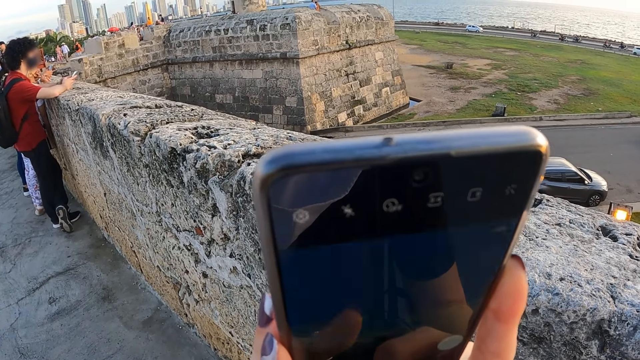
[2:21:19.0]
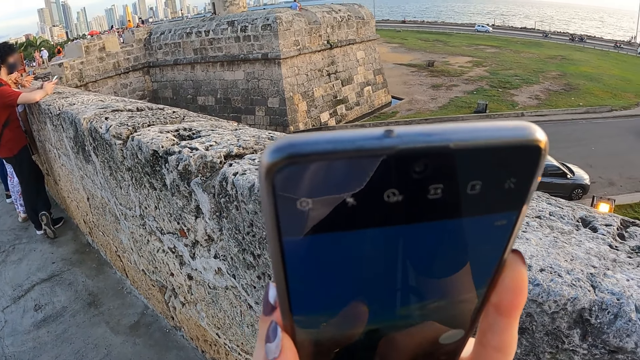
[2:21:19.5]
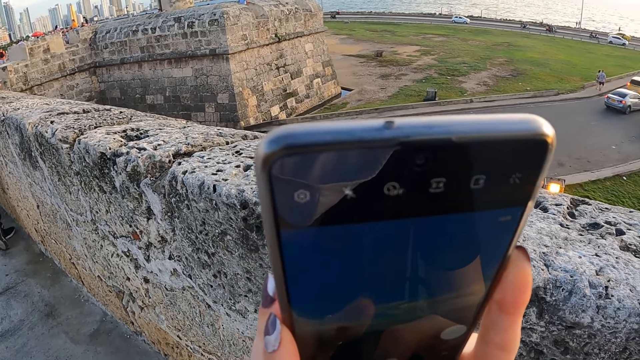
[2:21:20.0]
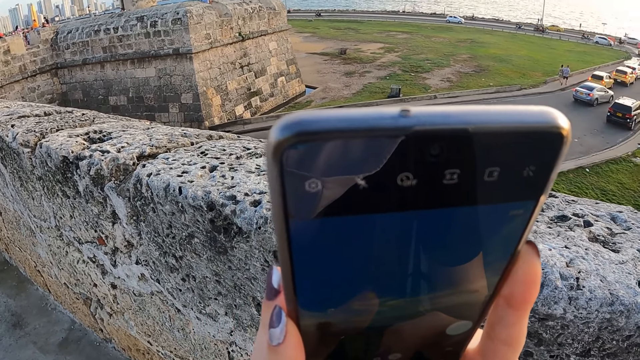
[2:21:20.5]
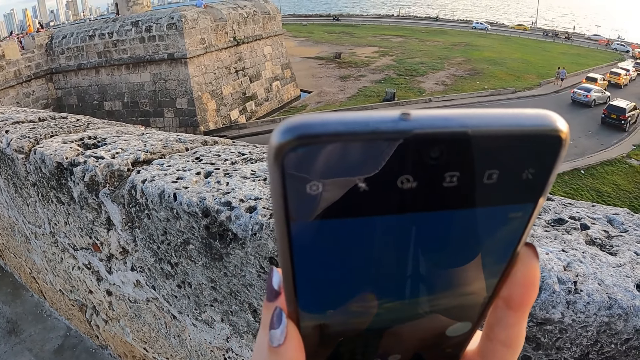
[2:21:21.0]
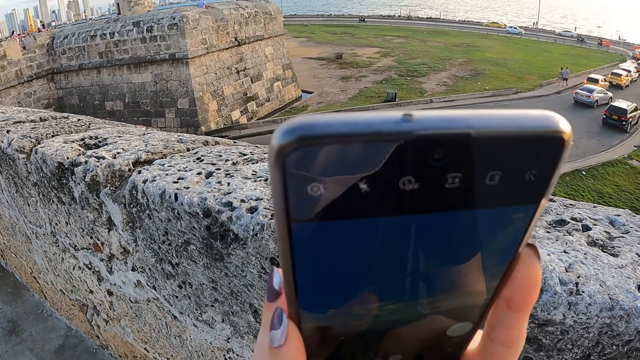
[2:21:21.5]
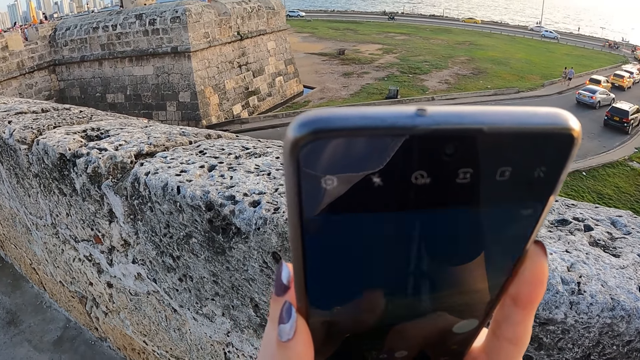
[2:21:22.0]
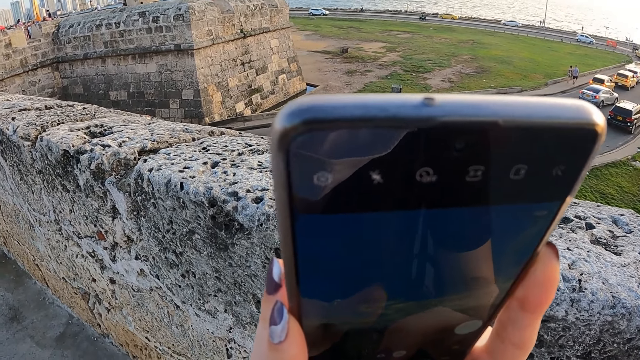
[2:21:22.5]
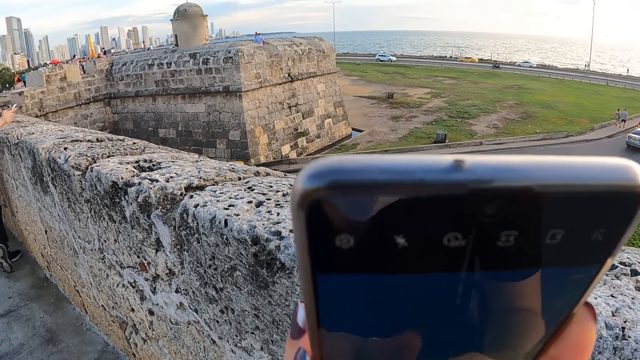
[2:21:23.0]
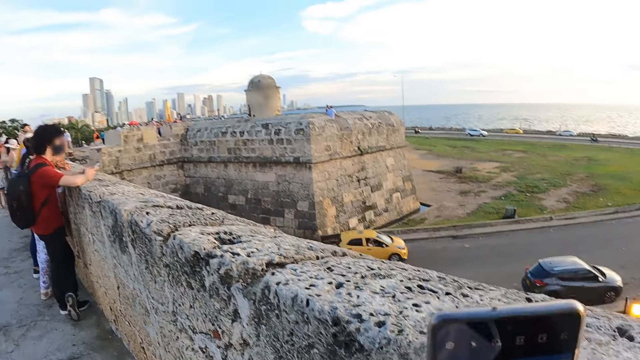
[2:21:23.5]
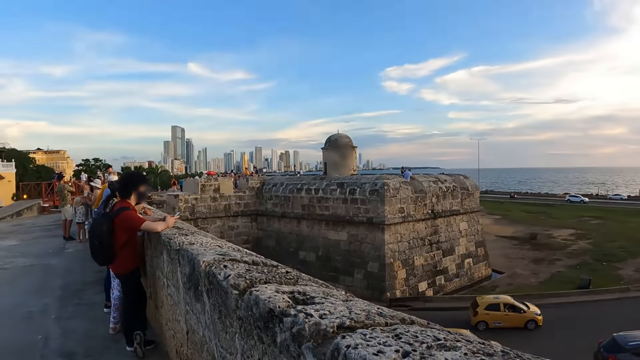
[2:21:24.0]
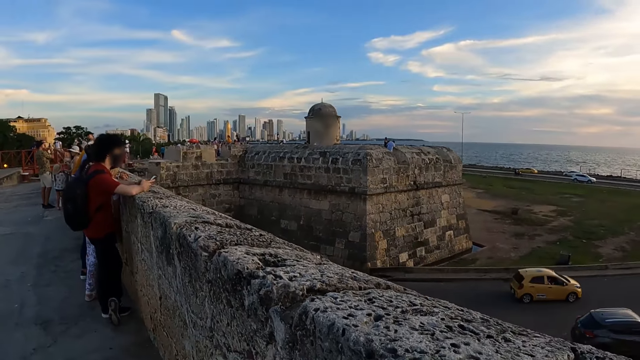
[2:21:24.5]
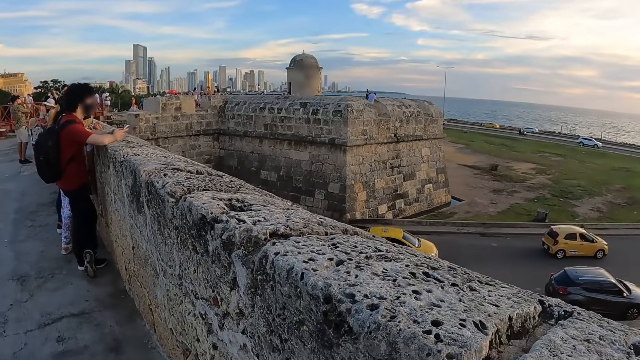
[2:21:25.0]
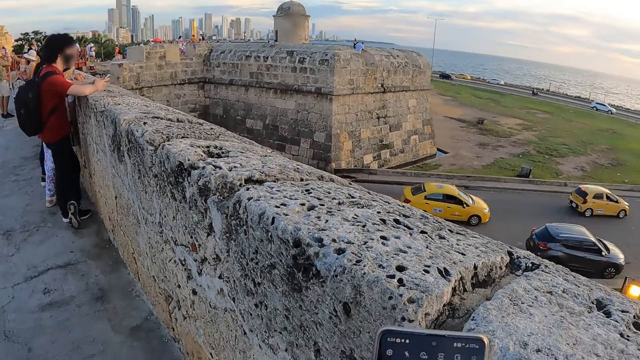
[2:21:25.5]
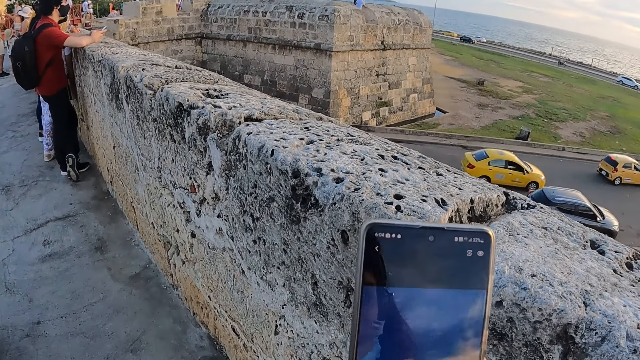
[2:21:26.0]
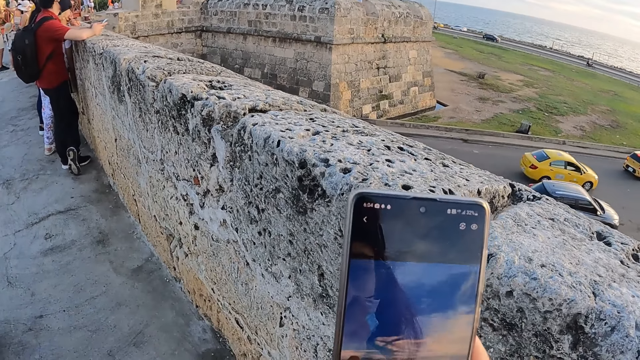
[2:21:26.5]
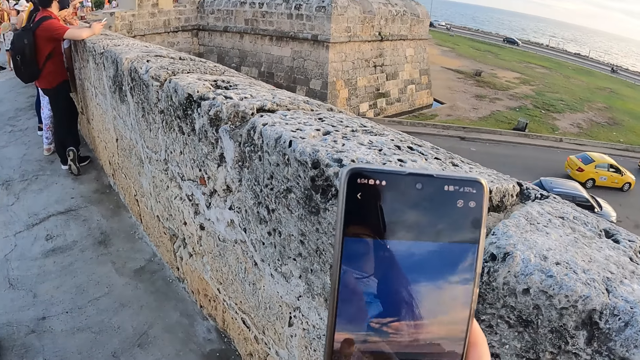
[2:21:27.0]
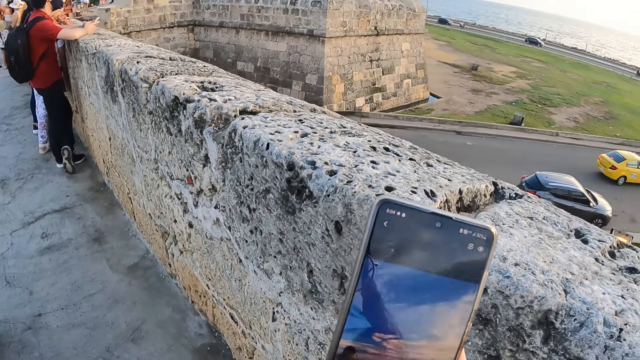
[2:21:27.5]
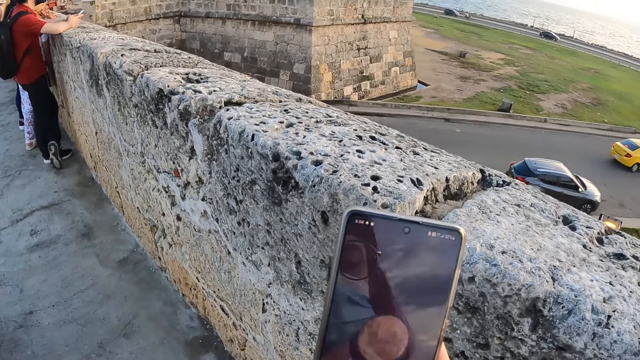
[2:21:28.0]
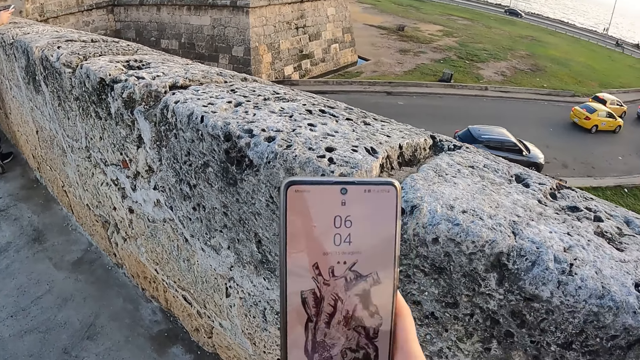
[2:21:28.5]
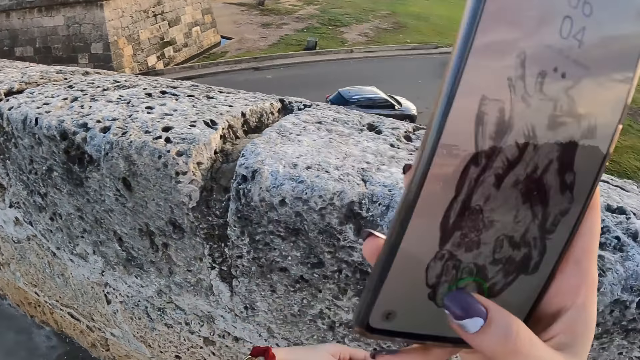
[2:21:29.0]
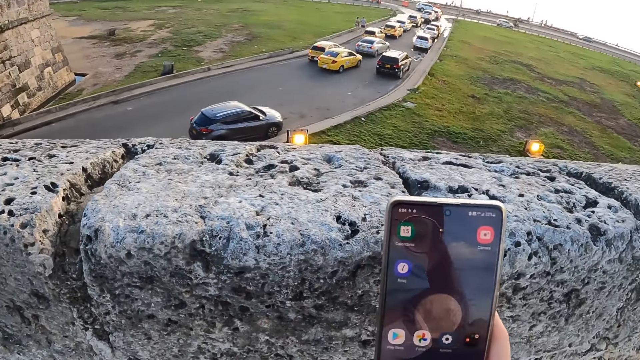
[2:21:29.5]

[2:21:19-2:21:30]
The camera wearer looks around the area. They use the phone.

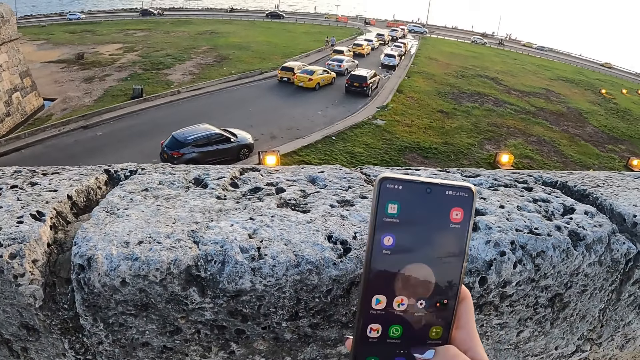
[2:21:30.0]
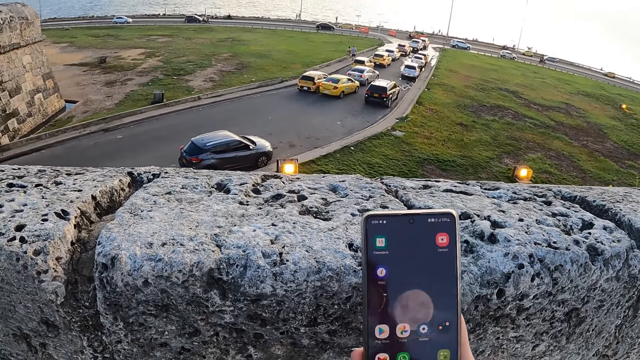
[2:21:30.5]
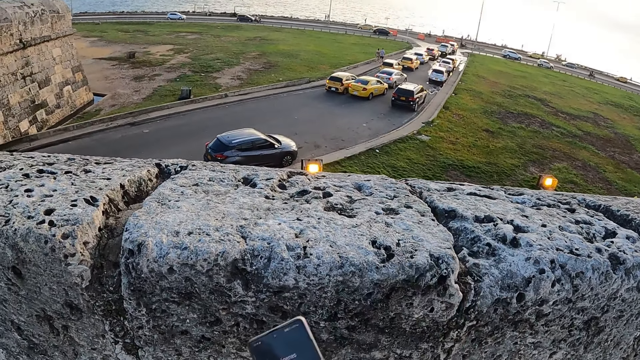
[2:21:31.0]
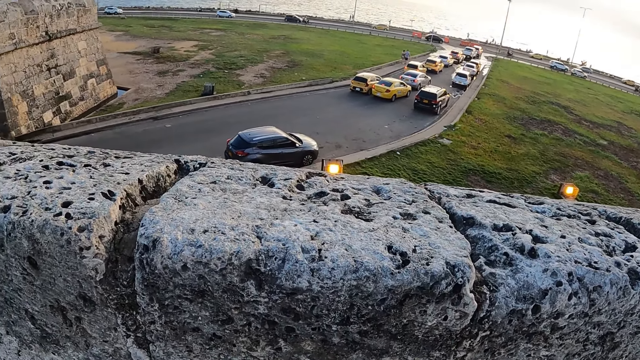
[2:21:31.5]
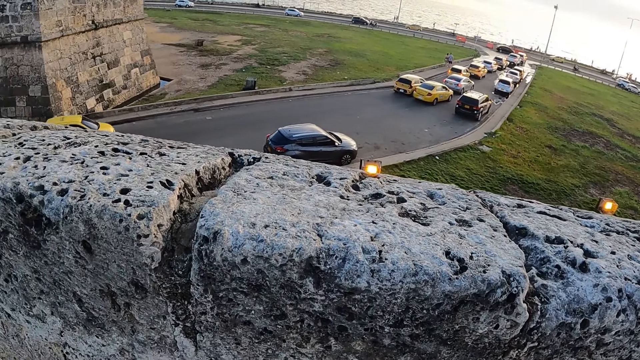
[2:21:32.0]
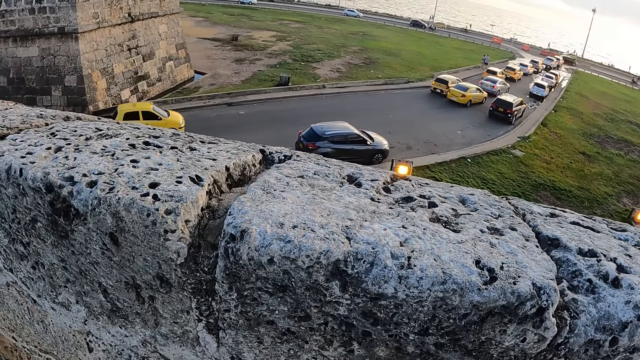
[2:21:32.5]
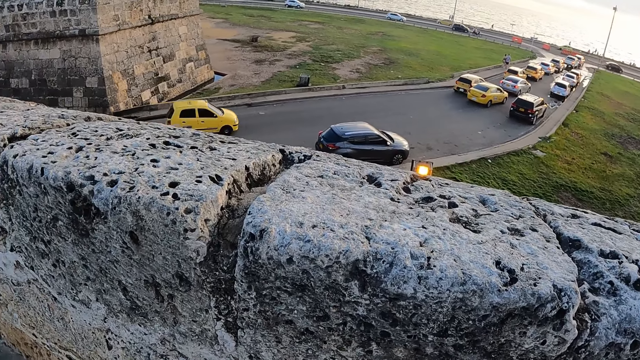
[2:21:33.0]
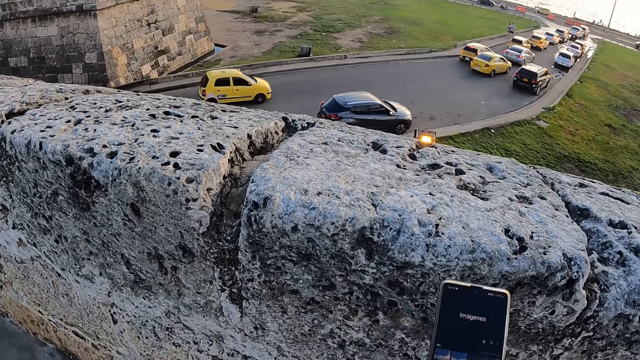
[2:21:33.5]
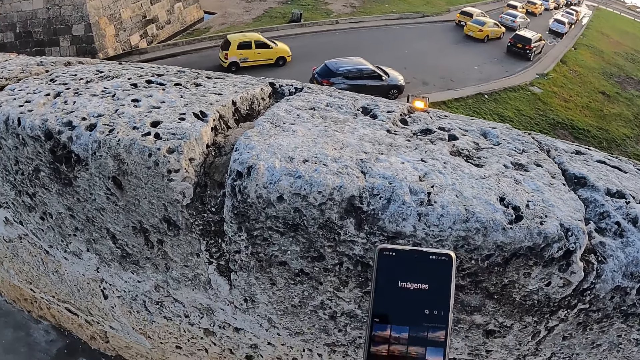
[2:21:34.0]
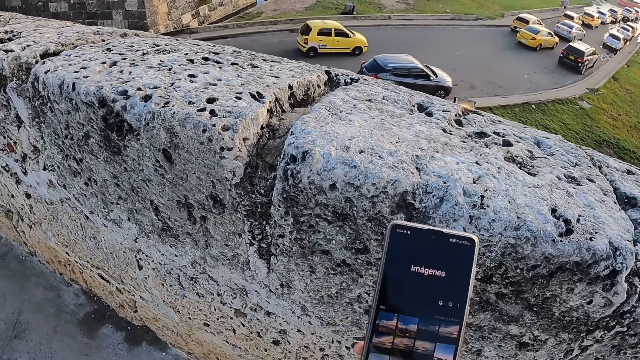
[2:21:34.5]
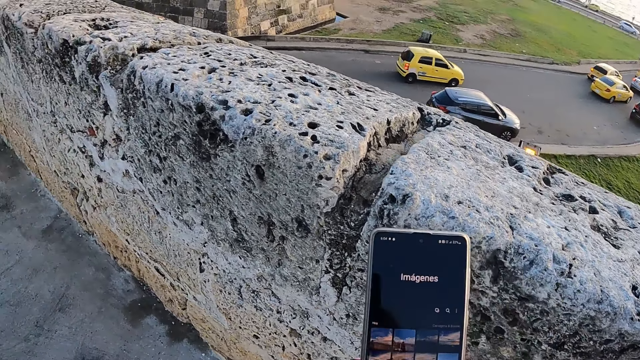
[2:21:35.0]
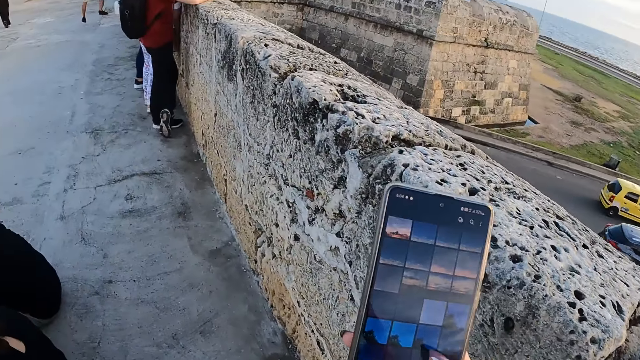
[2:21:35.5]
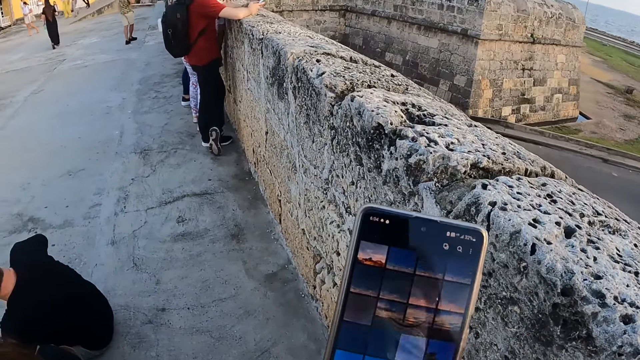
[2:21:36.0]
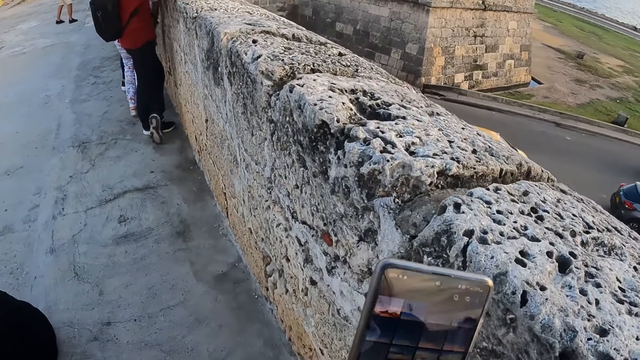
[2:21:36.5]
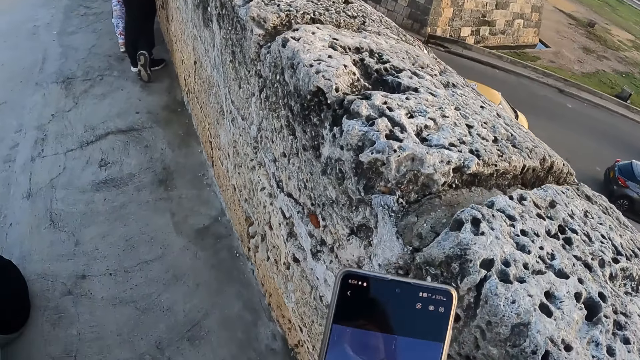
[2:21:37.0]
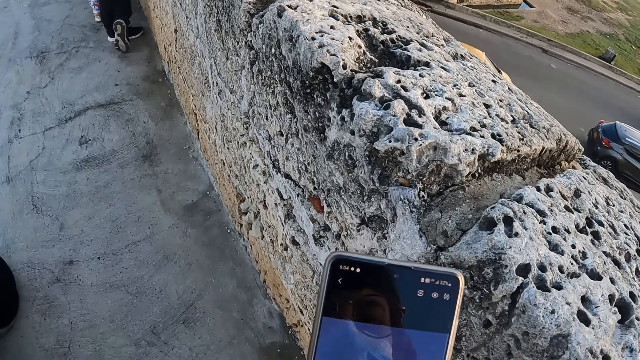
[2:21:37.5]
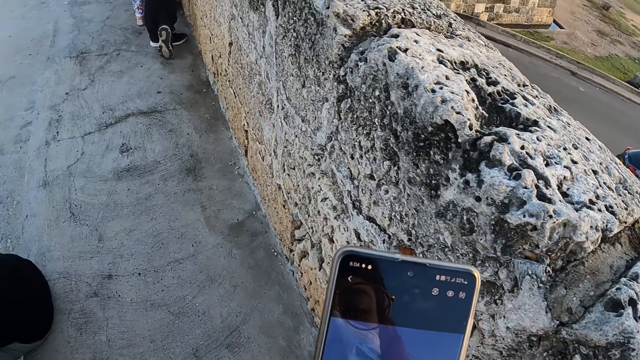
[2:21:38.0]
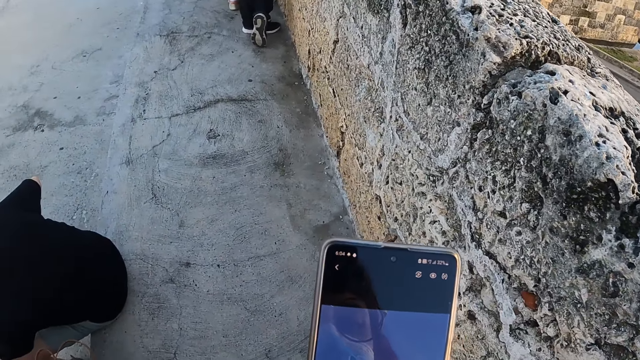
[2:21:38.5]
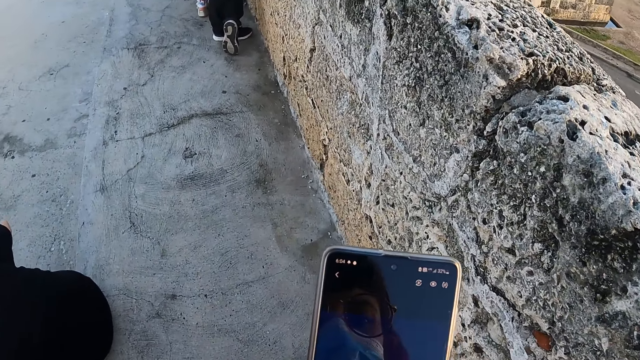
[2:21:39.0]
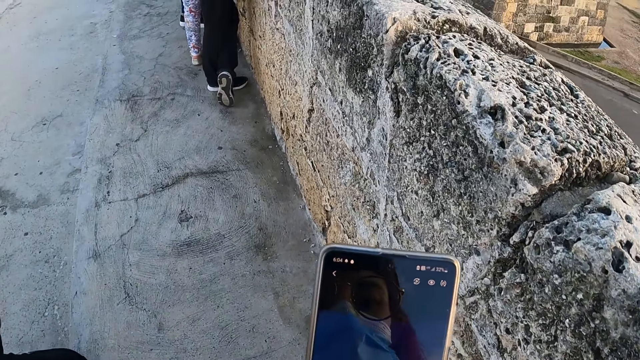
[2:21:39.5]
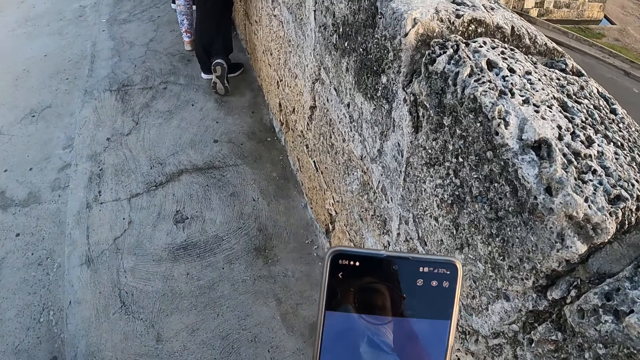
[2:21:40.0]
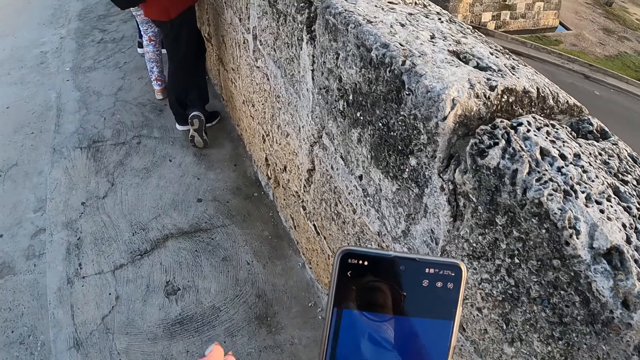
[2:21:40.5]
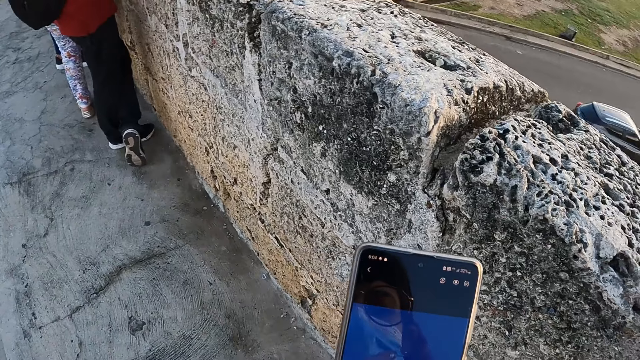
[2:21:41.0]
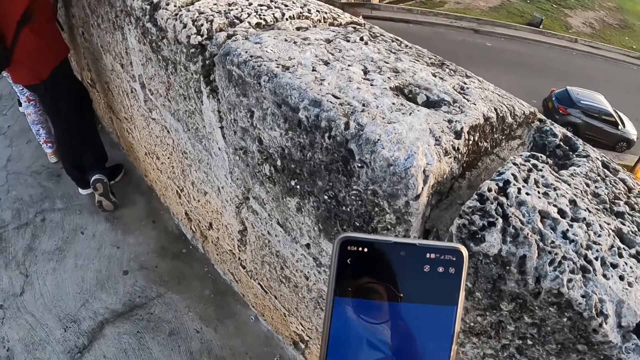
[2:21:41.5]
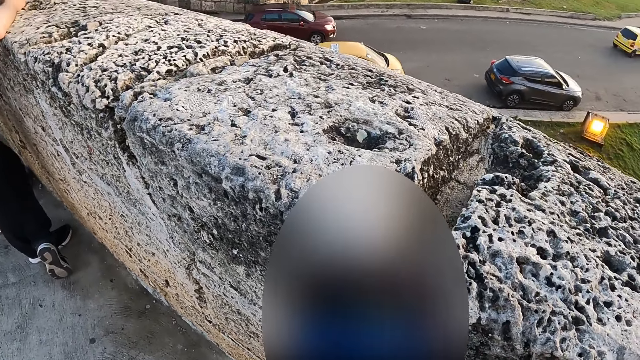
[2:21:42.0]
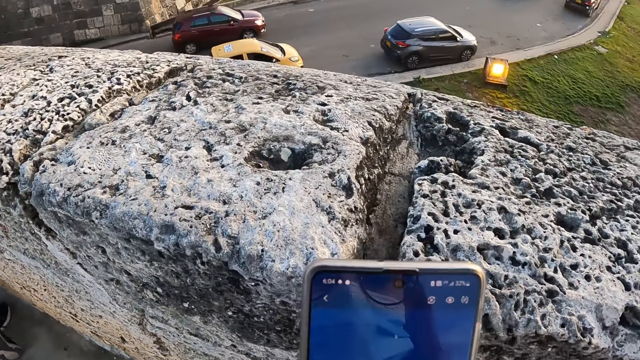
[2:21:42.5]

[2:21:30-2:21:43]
The camera wearer stares at the cars at the road. They operate the phone. They walk around the area.
